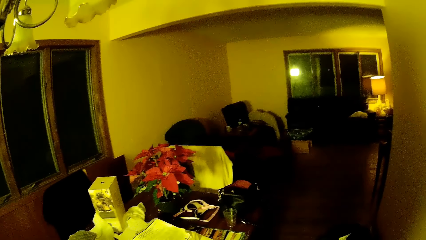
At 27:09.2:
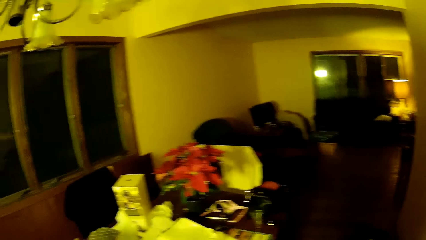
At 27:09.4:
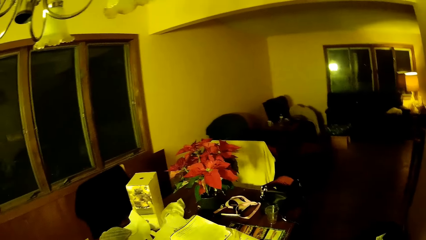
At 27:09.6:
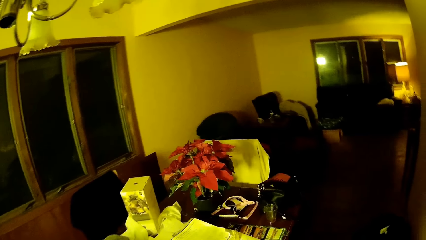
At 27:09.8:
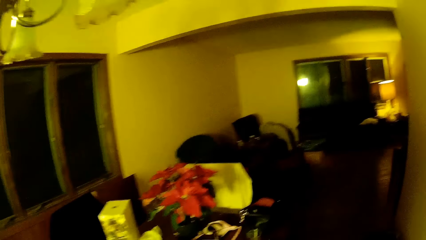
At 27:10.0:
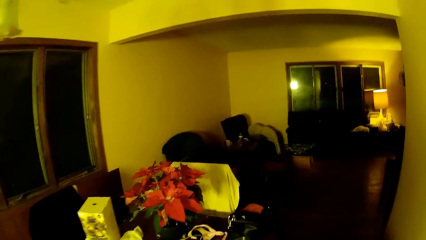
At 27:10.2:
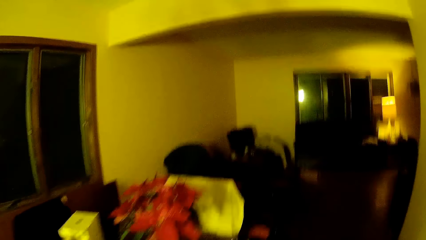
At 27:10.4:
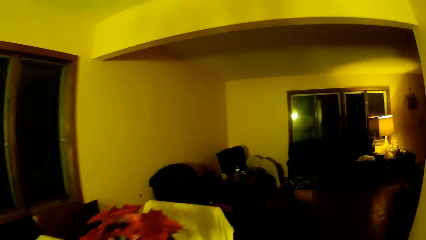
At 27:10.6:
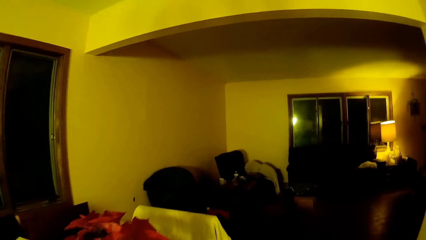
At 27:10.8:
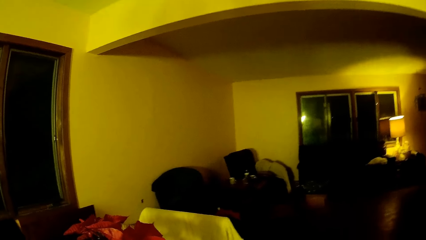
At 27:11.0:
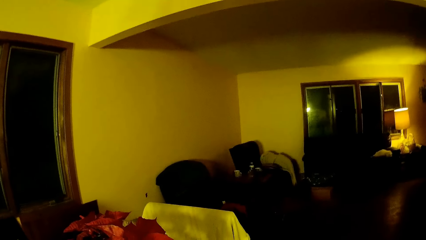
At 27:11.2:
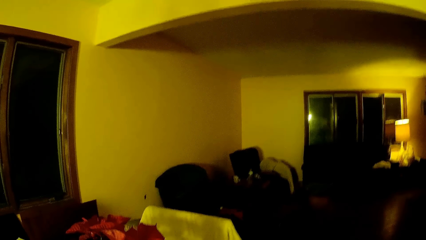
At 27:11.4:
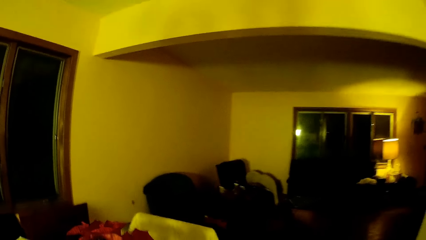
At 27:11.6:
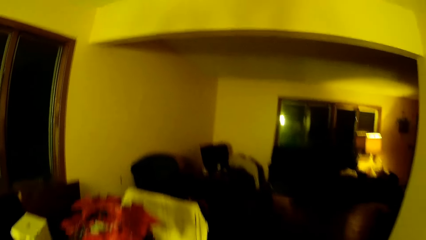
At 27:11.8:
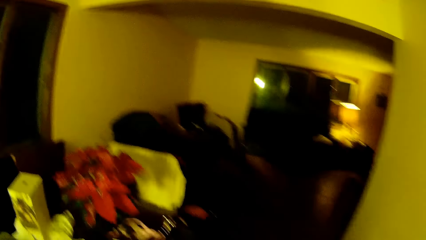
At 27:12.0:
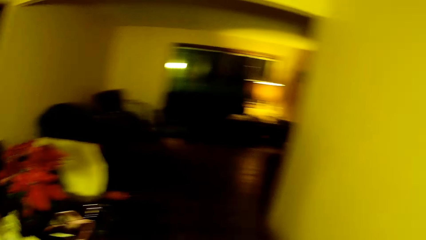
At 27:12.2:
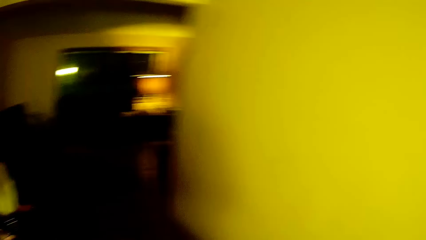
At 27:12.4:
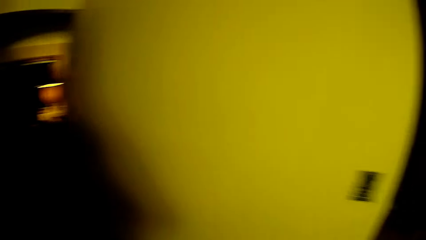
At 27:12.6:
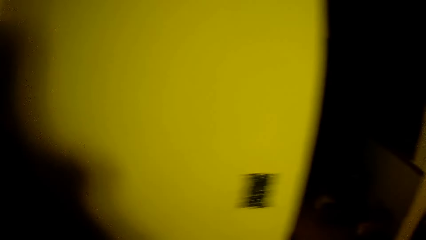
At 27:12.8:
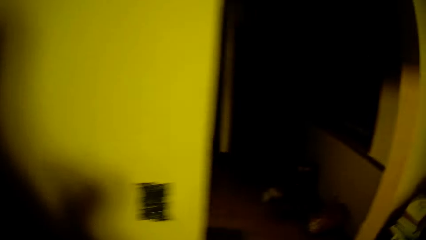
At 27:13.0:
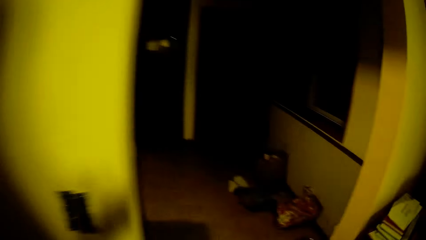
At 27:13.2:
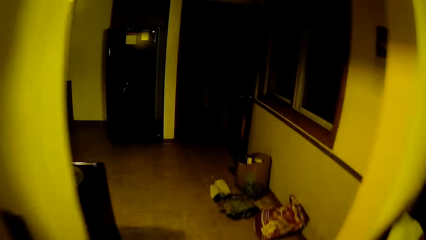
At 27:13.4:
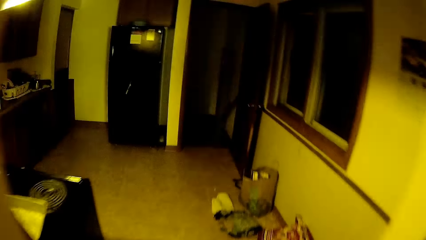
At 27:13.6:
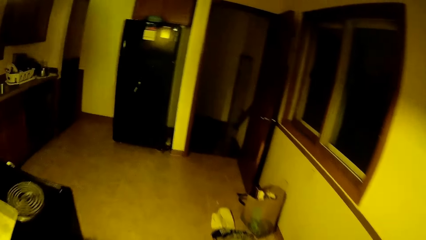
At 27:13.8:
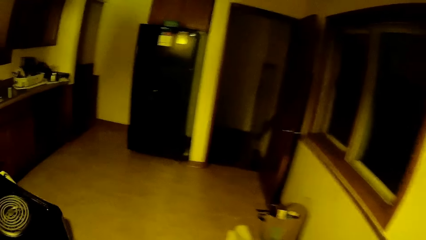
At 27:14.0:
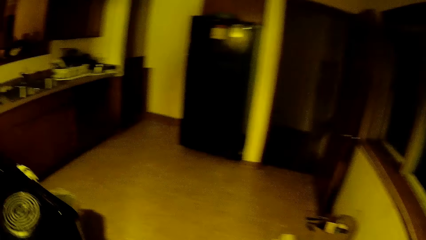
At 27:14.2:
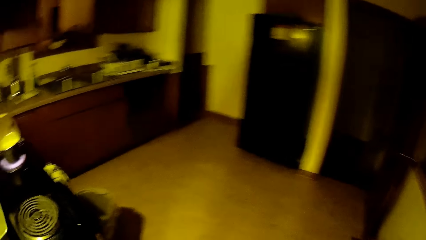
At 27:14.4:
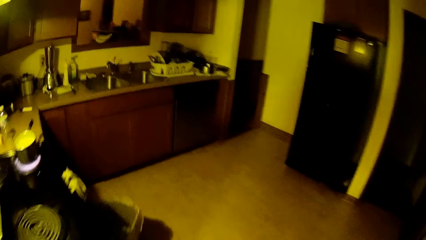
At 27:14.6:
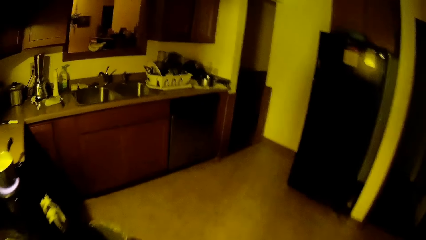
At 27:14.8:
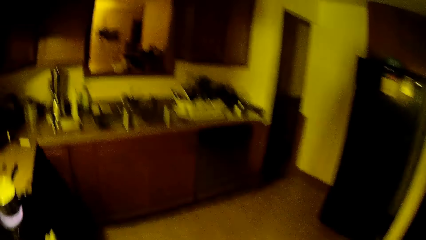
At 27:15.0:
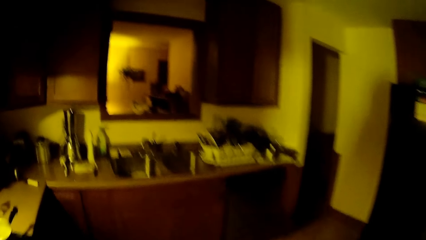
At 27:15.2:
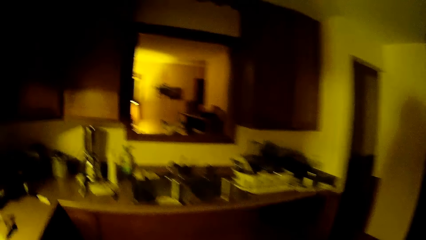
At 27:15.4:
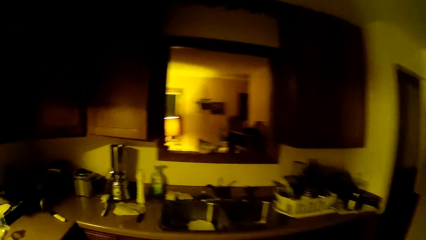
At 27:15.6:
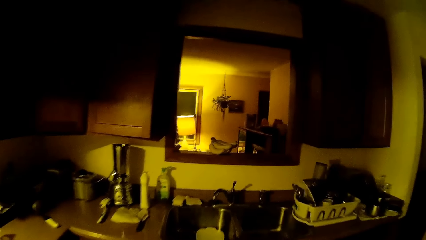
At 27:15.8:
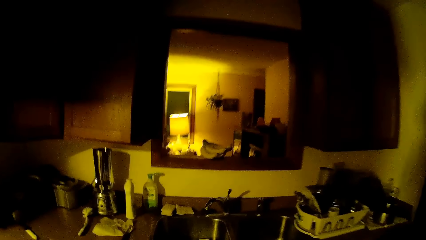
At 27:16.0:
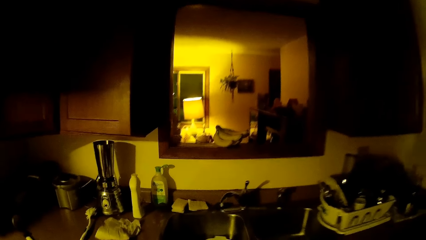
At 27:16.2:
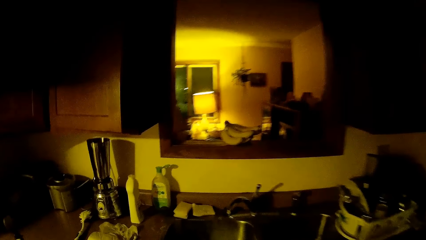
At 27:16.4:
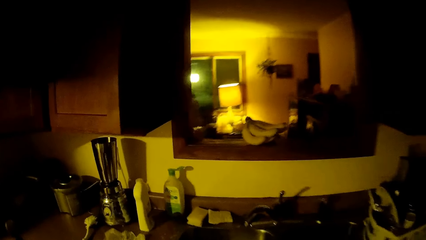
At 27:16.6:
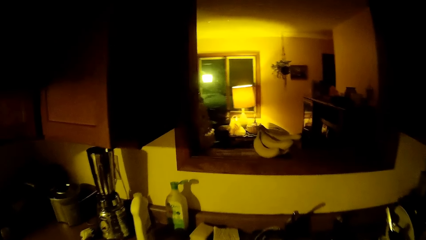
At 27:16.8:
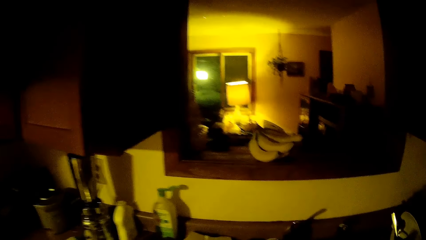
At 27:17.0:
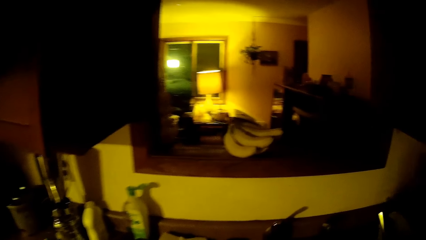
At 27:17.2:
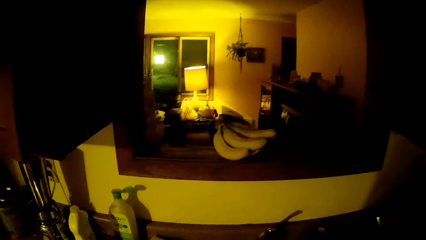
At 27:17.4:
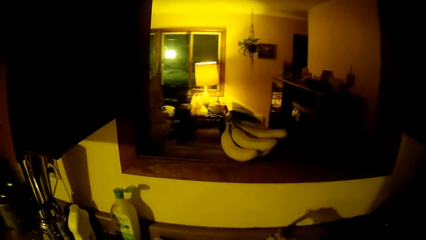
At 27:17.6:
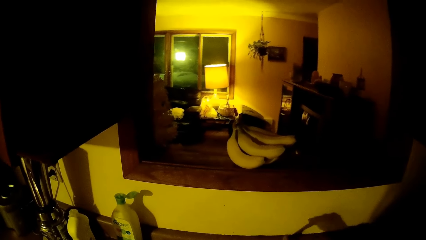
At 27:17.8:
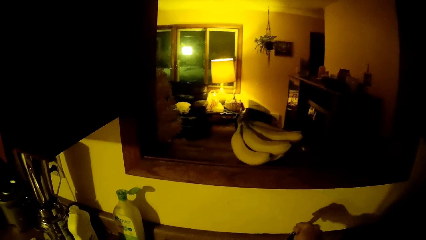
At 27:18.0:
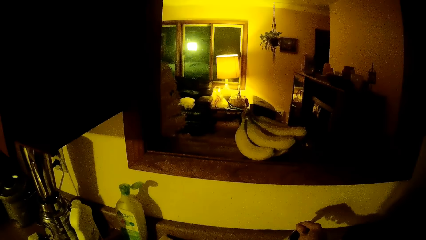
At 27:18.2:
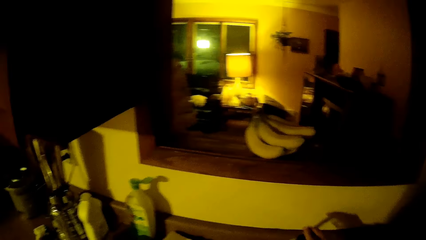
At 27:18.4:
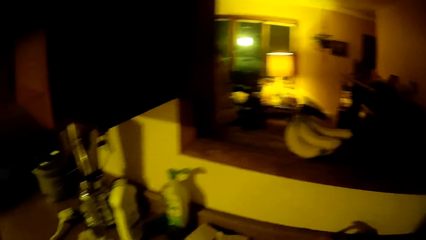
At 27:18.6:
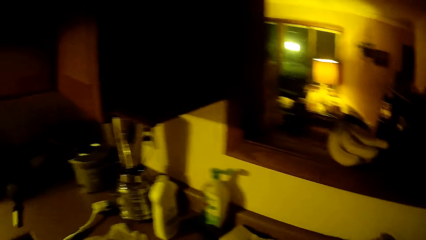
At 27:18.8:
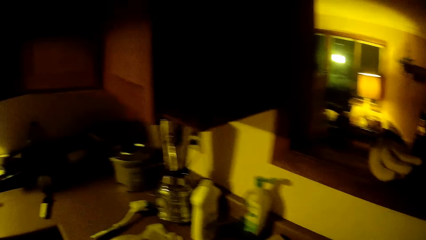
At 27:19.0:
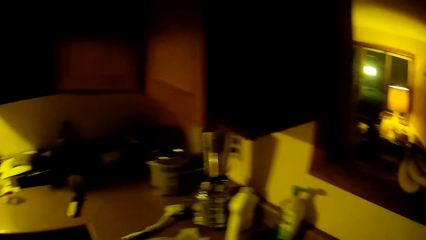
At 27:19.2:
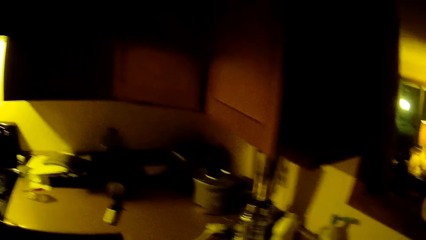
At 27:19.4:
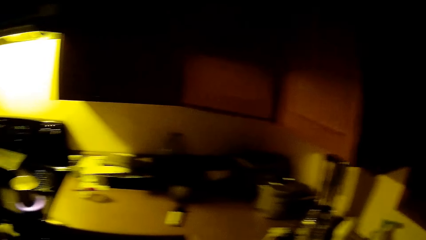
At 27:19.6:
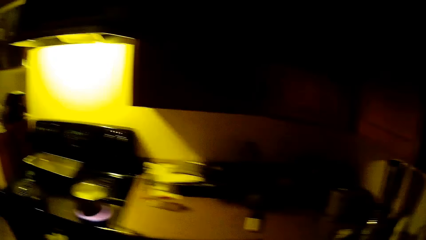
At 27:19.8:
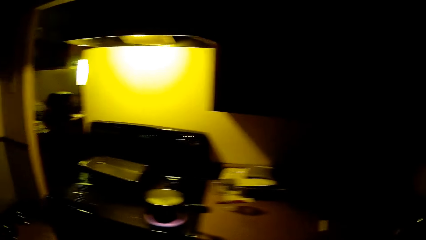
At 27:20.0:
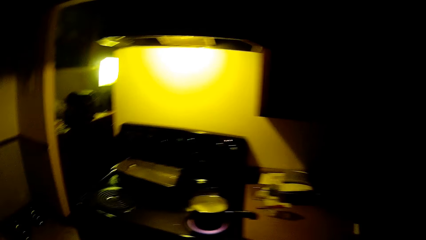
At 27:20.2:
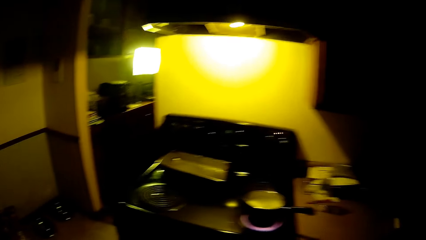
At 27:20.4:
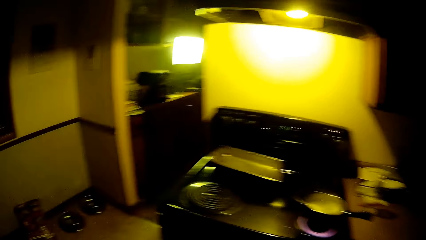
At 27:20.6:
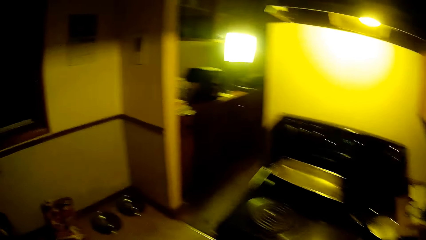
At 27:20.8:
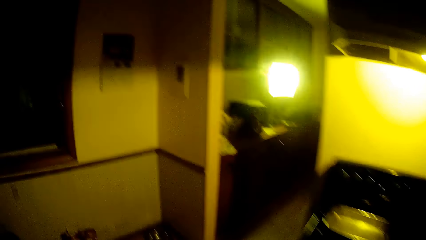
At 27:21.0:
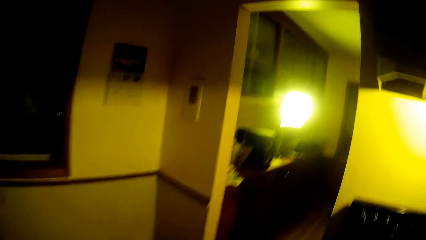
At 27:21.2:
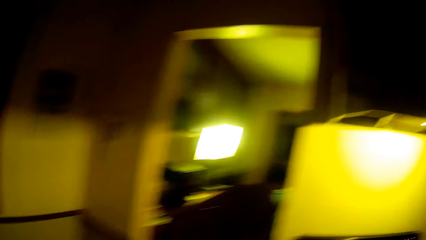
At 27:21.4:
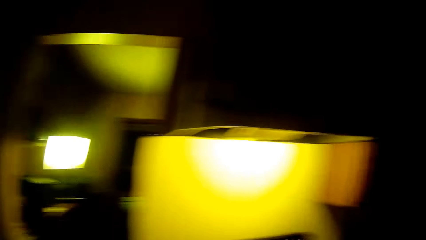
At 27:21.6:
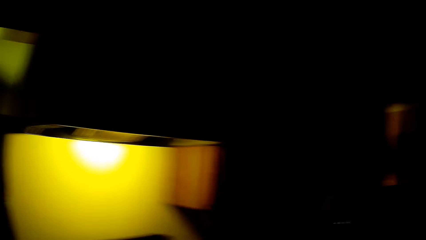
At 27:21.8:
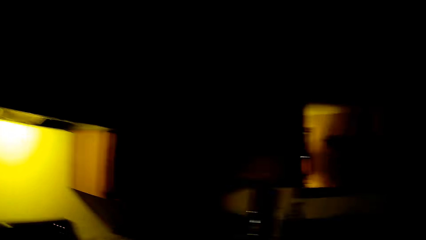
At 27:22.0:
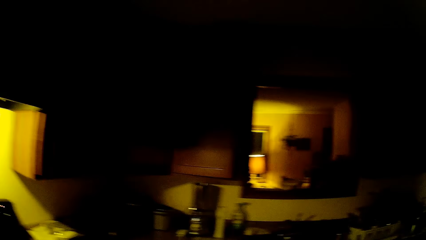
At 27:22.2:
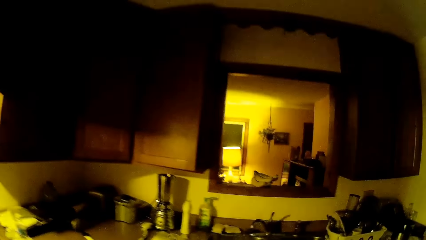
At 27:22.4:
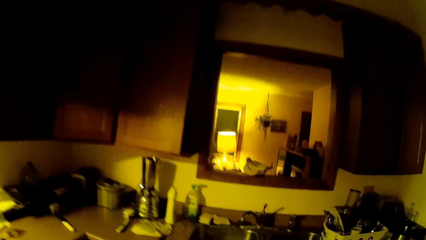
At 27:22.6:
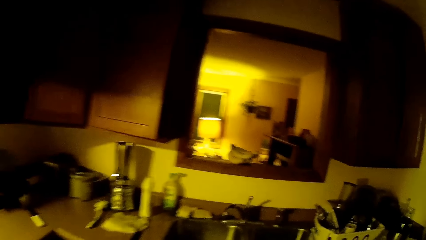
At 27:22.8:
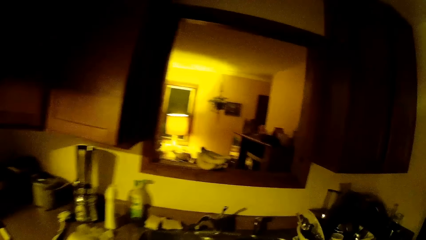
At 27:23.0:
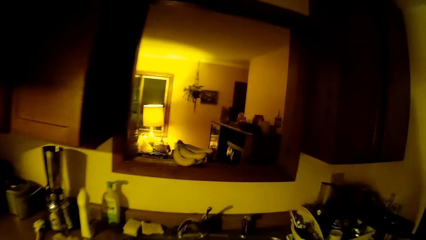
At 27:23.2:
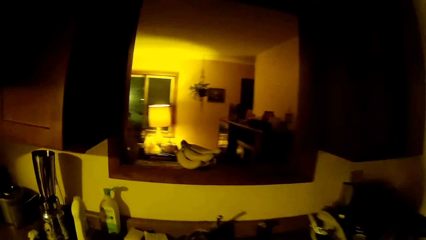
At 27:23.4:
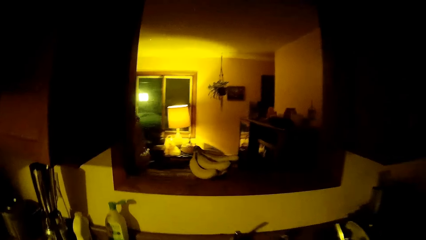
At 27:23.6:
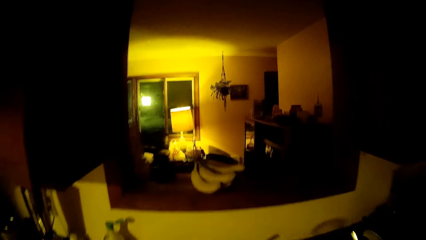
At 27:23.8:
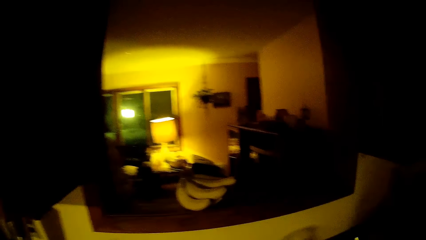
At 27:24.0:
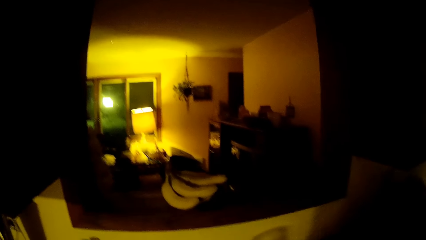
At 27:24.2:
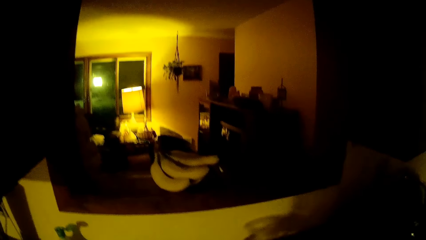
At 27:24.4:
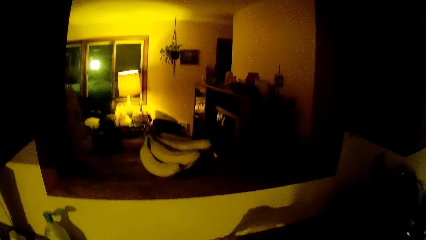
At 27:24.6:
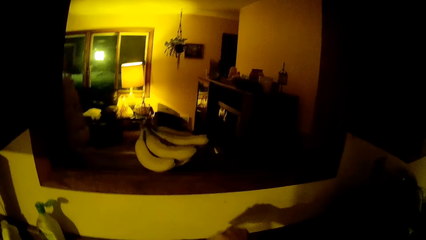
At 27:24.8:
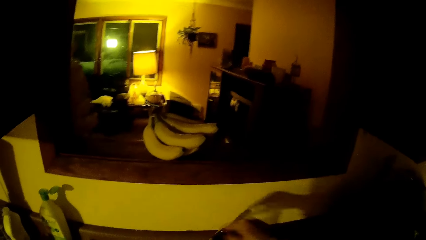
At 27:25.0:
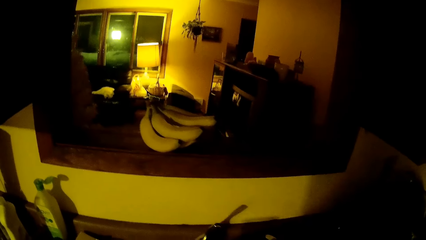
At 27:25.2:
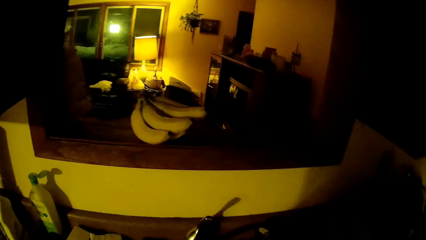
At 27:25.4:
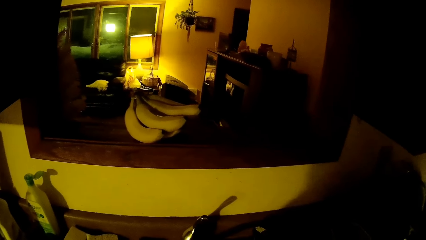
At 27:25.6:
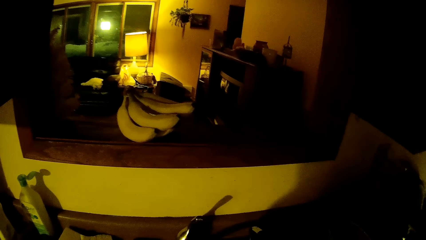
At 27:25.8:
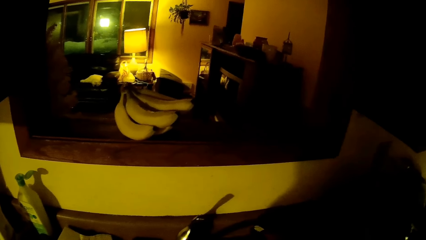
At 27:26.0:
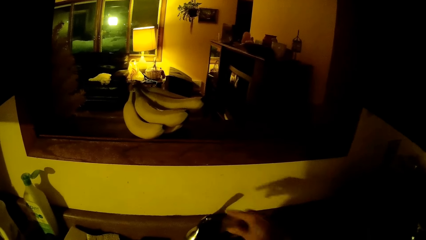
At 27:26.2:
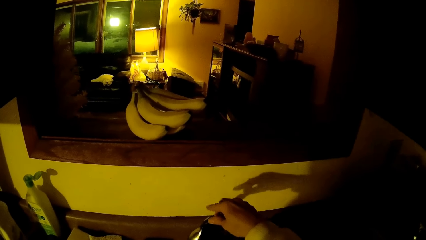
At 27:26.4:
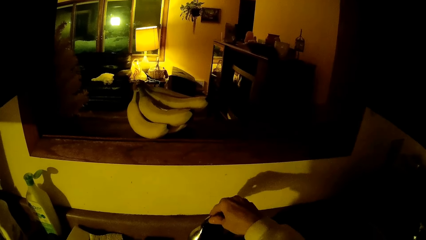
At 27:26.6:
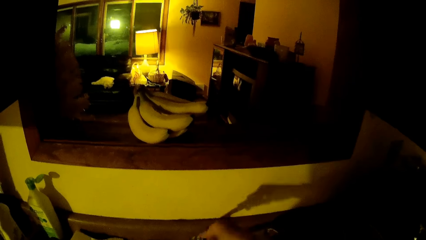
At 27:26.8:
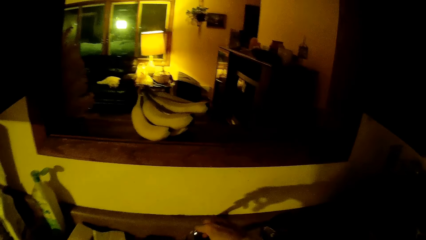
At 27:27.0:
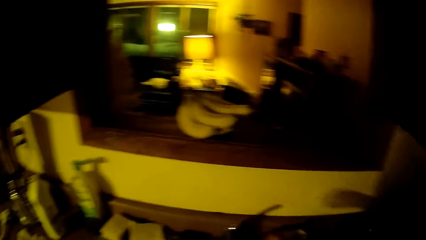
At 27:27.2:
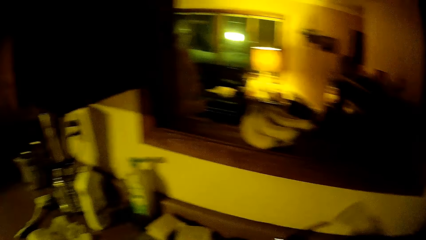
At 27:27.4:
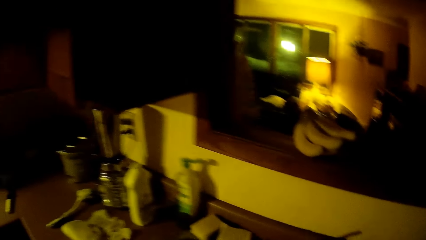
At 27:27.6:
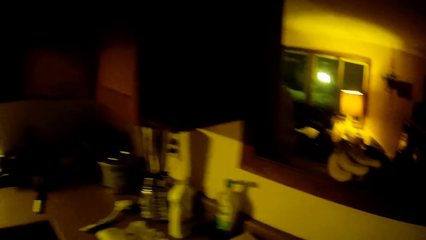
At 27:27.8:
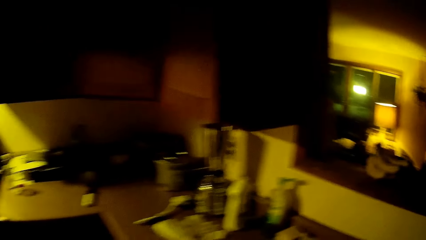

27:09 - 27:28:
The camera wearer walks into the kitchen from the dining room. He moves towards the sink. He opens a tap on the sink with his right hand. He turns off the tap on the sink with his right hand. He opens the tap on the sink with his right hand.
